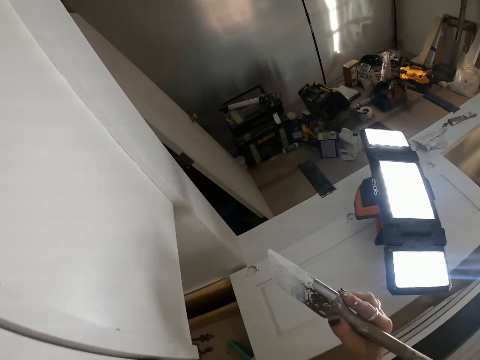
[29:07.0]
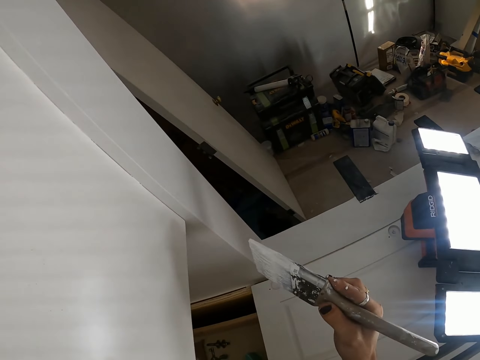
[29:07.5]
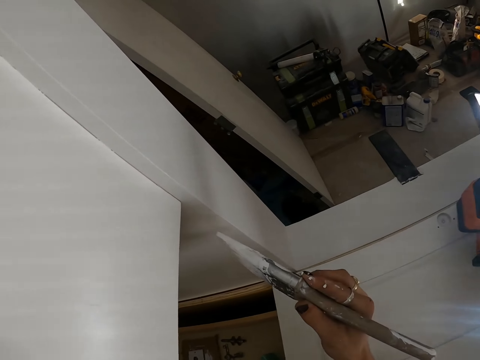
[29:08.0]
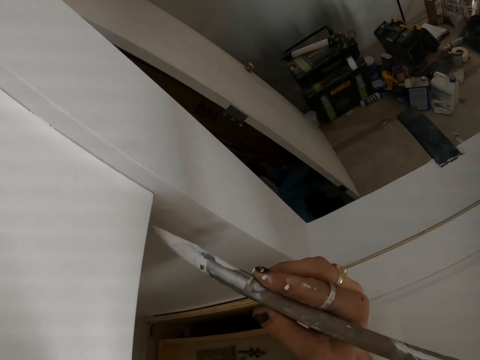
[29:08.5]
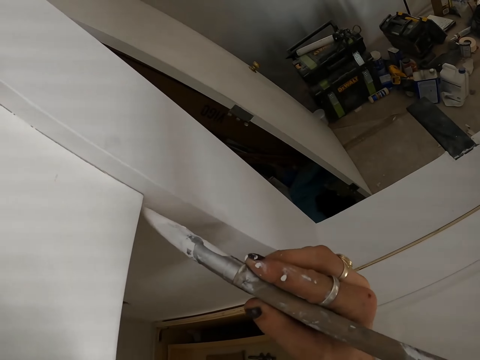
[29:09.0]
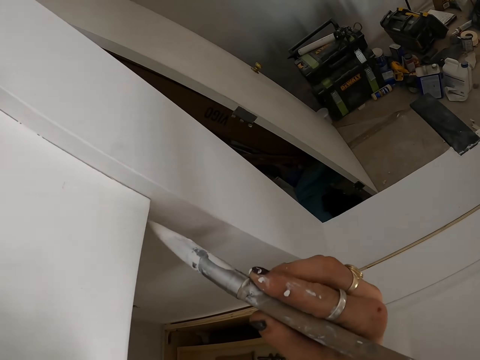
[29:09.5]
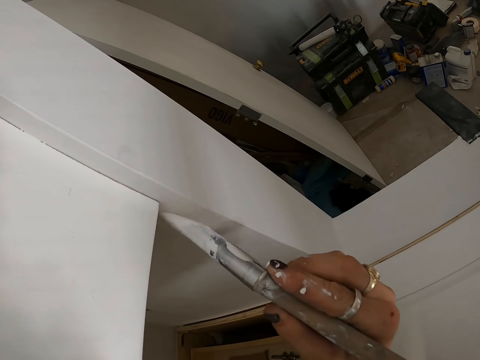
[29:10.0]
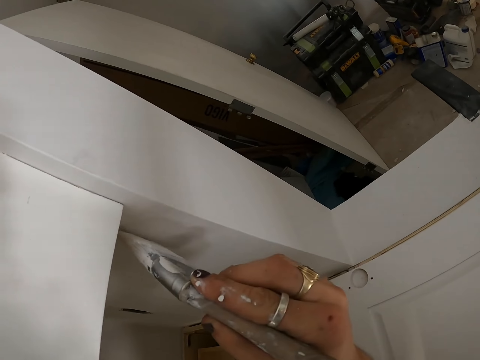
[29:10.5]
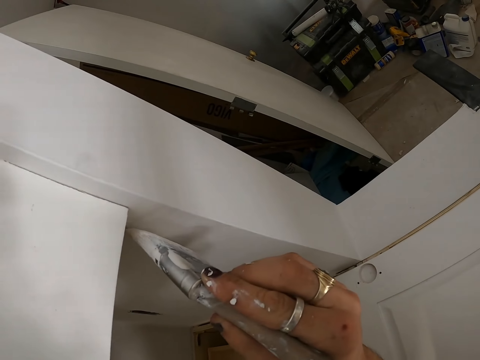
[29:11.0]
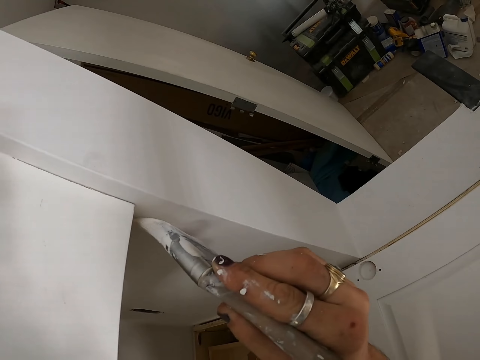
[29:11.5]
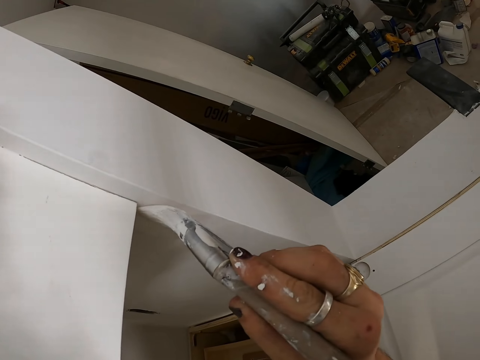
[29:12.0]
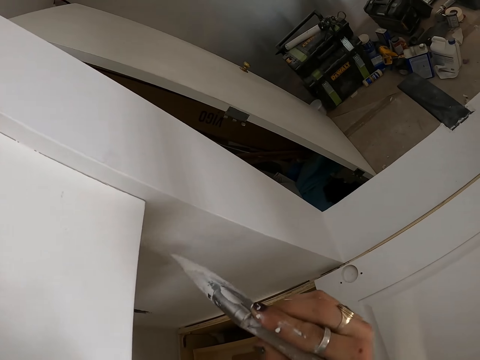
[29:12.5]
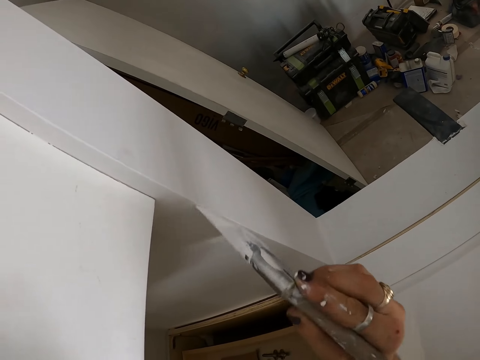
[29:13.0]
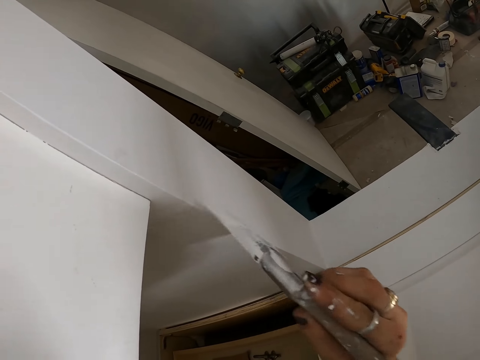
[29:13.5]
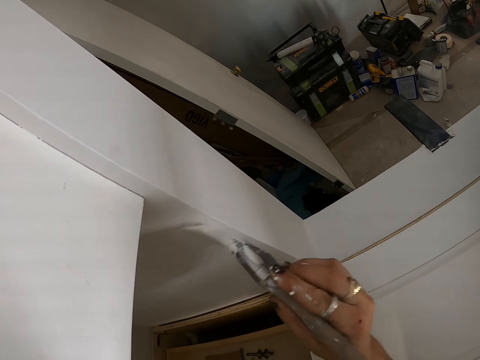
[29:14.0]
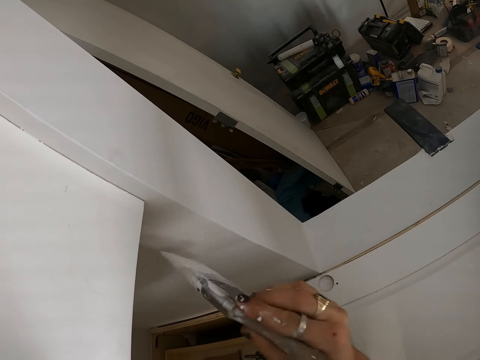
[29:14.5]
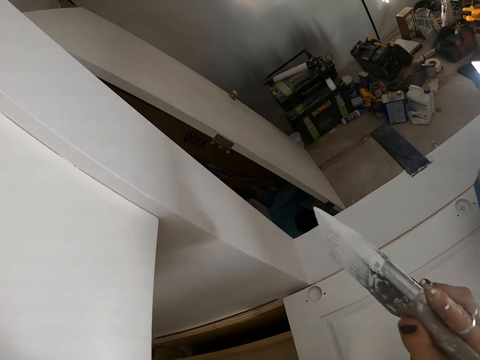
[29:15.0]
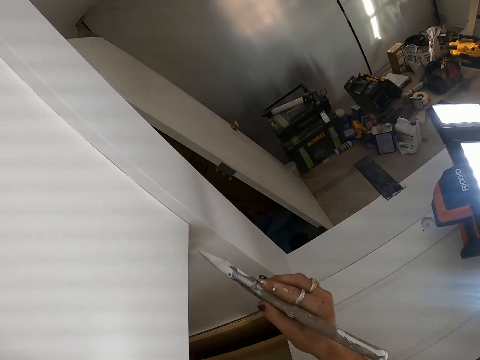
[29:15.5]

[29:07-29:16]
The camera wearer paints the wall.

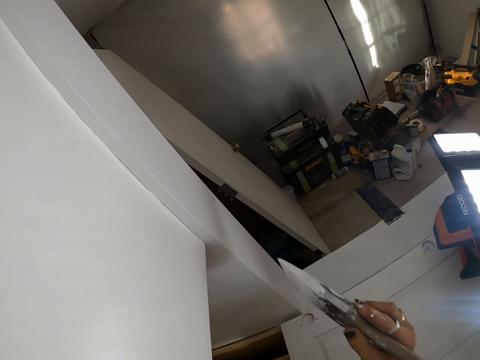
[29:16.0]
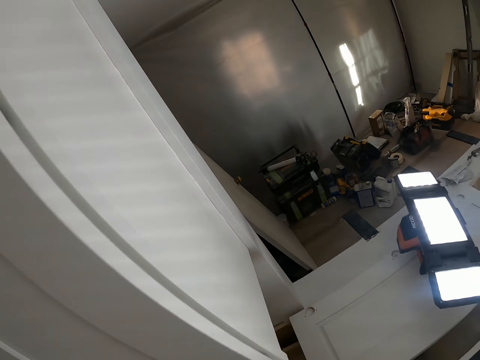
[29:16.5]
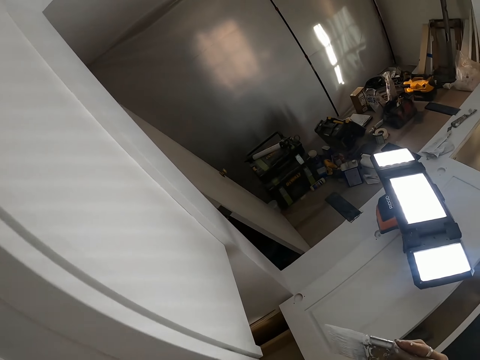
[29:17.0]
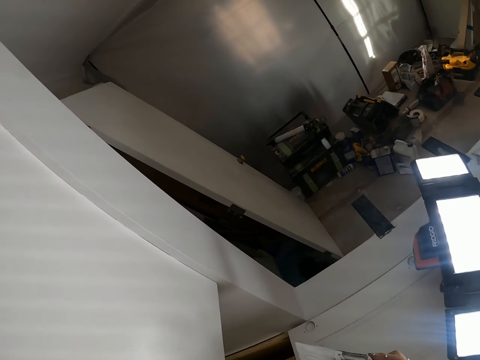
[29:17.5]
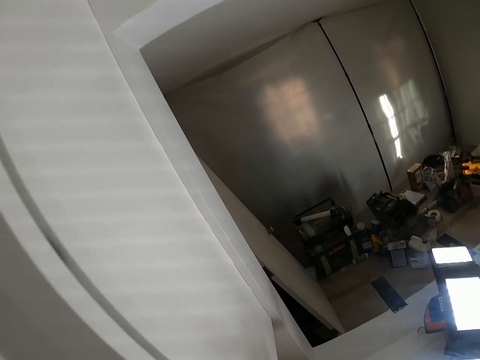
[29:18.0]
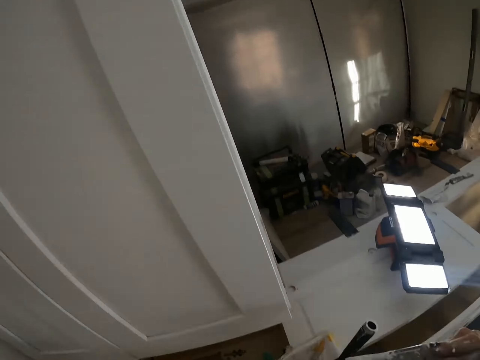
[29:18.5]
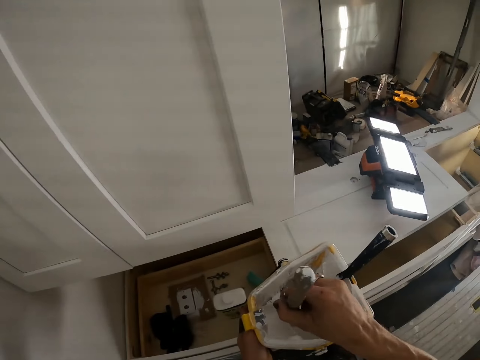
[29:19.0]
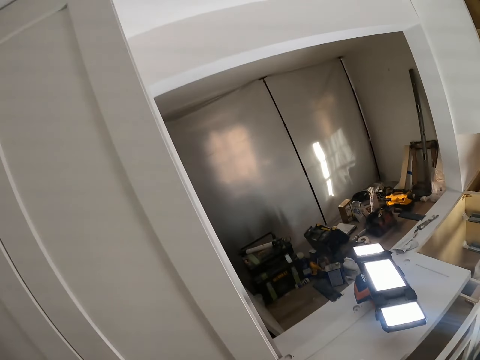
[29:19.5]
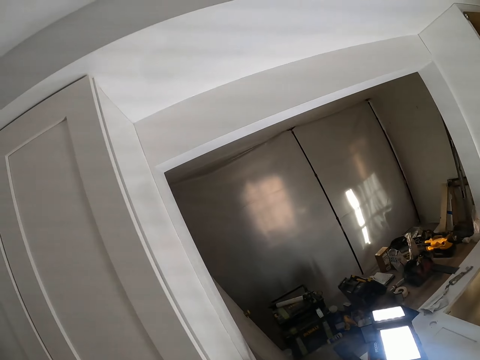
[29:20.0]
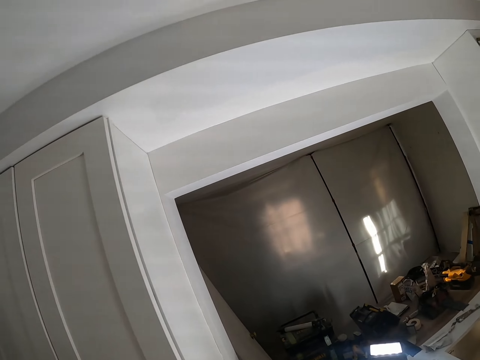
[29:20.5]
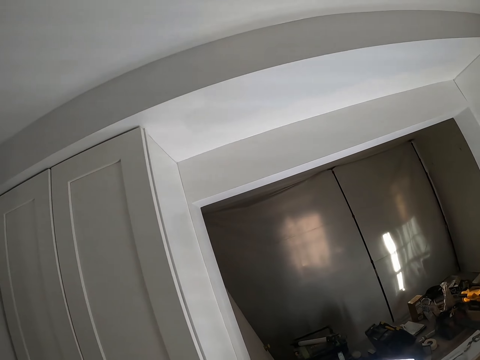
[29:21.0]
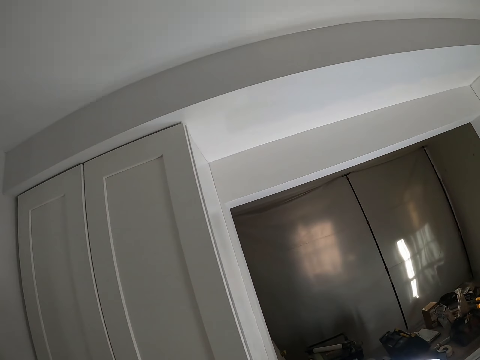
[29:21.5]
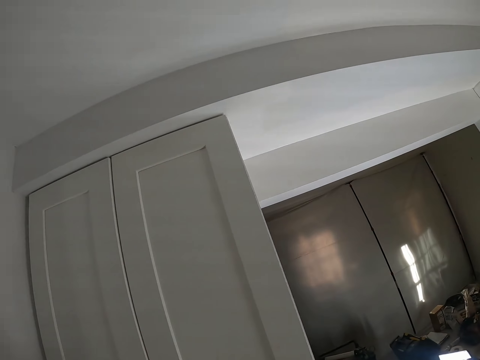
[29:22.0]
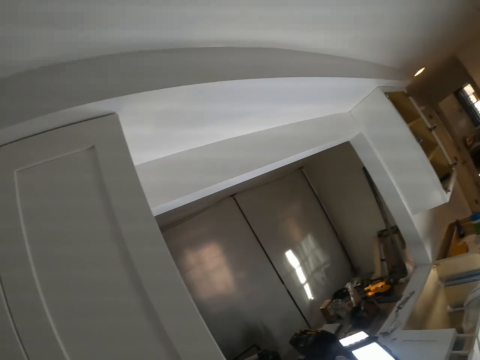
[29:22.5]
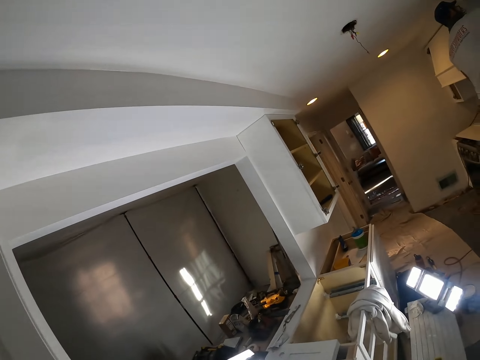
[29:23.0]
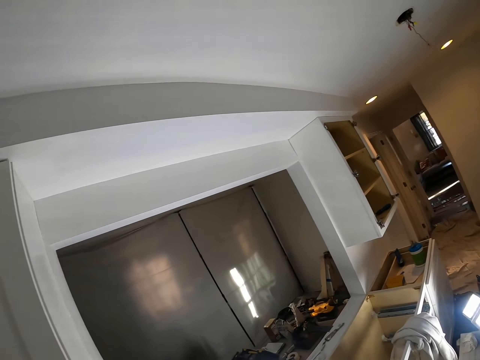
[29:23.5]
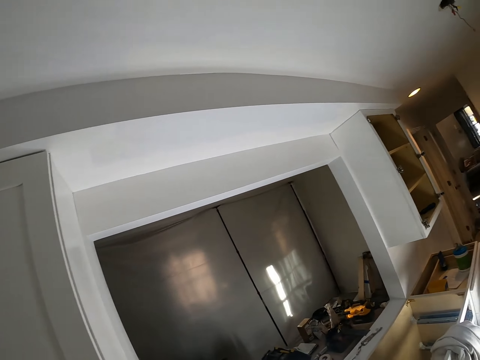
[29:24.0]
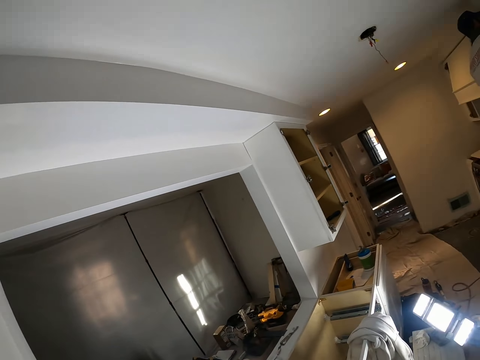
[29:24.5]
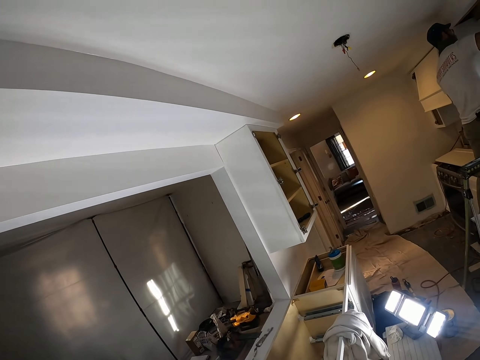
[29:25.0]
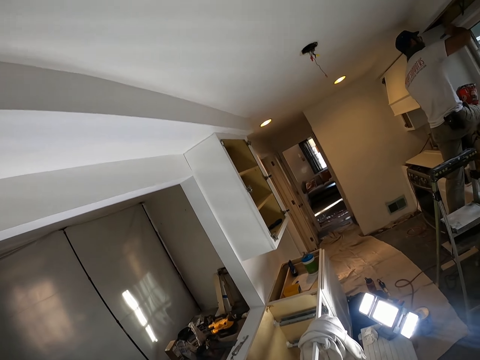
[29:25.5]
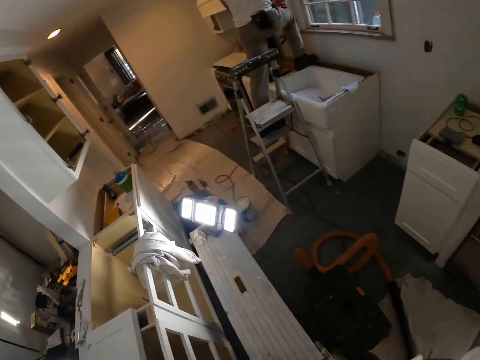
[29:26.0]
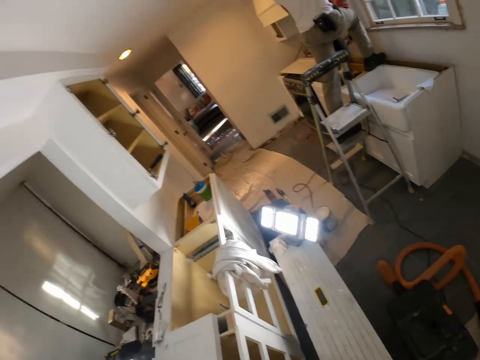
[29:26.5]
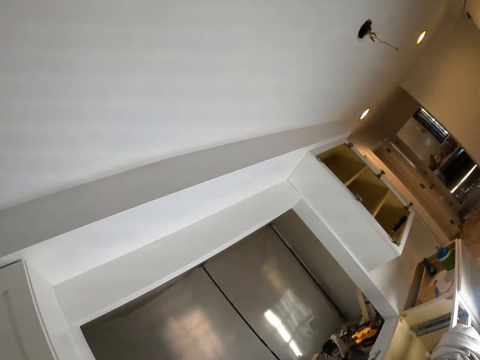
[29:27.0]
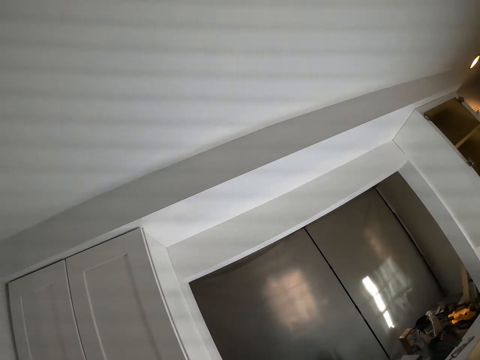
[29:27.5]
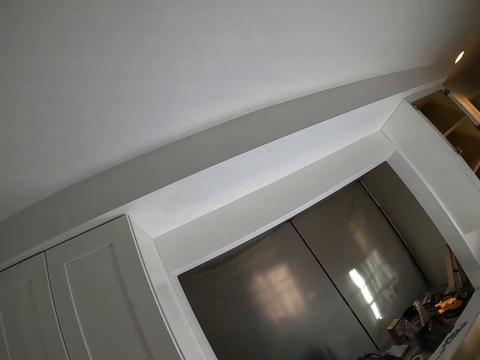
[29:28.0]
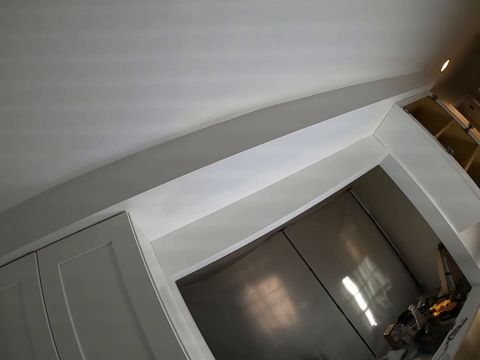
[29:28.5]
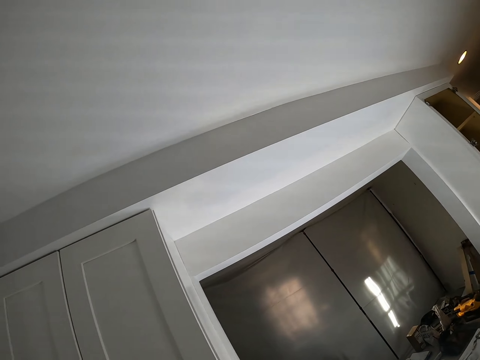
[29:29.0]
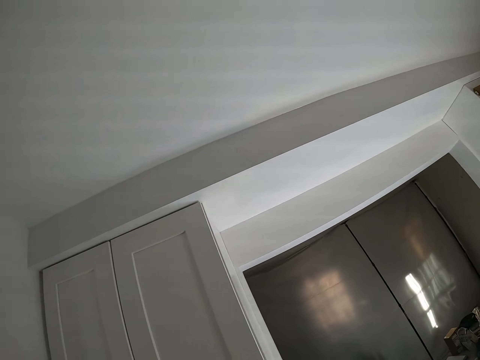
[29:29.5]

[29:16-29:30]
The camera wearer looks at the wood. They hold the paint brush. They look at the ceiling. They look on the other side. They turn the camera.

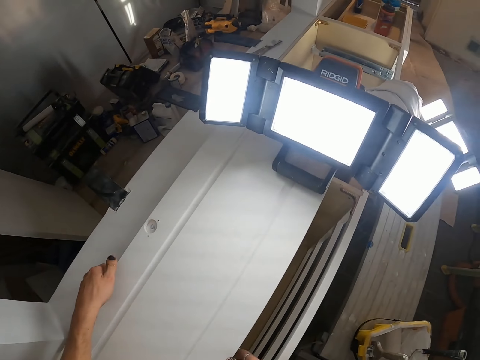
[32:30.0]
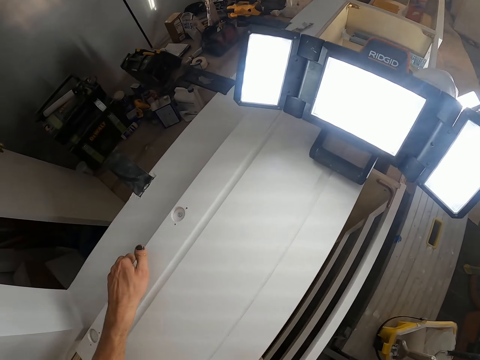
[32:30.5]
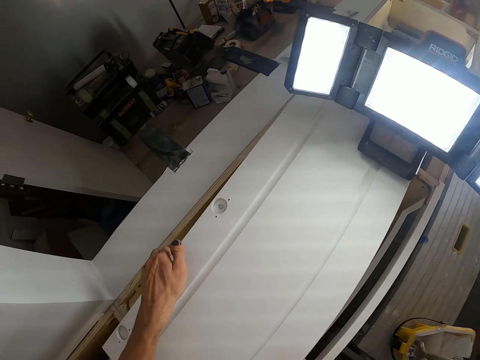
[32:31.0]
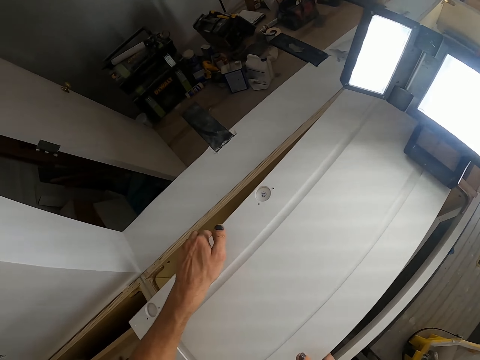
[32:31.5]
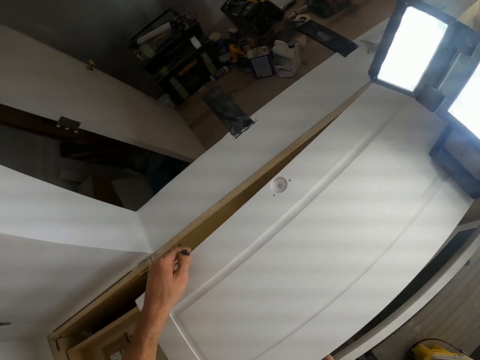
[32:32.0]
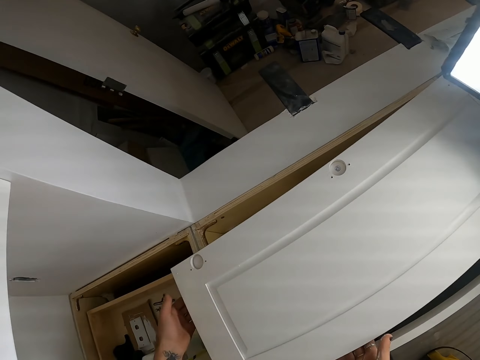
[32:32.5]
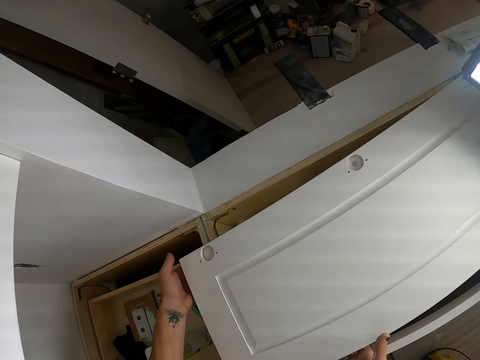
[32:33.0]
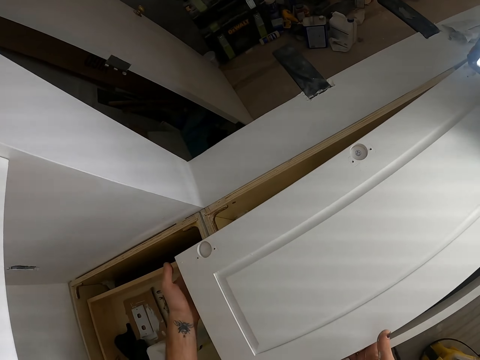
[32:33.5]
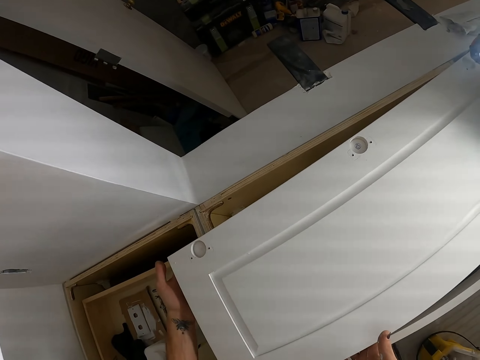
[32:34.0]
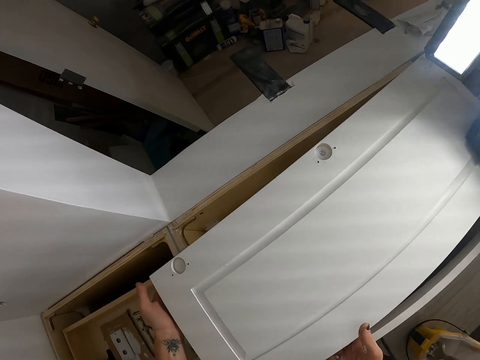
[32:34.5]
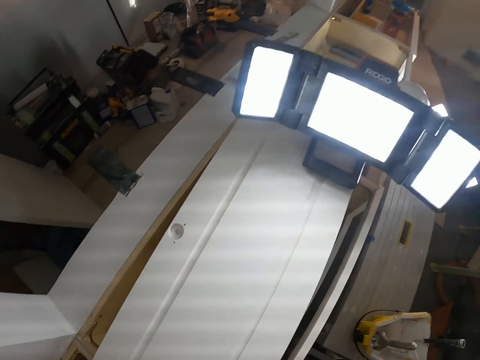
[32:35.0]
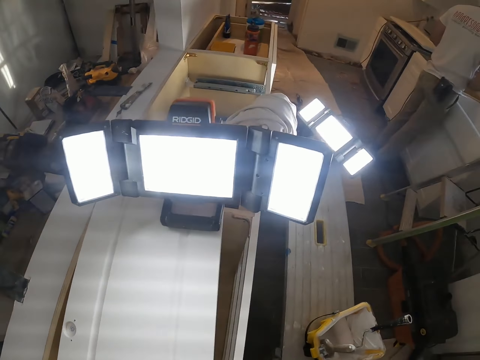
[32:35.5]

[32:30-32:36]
The camera wearer moves the wood.
